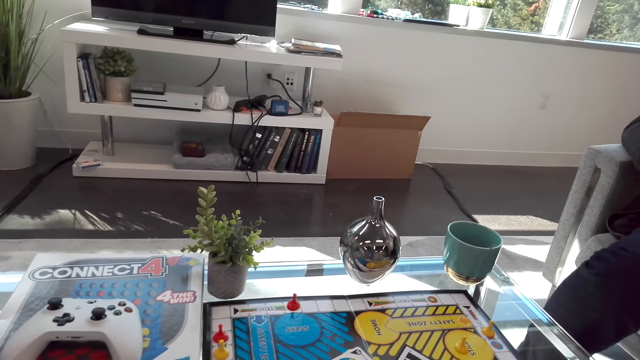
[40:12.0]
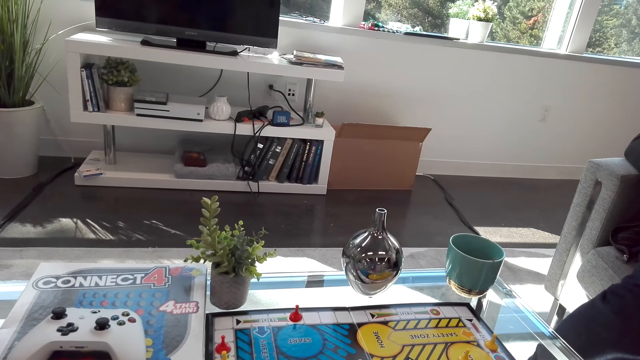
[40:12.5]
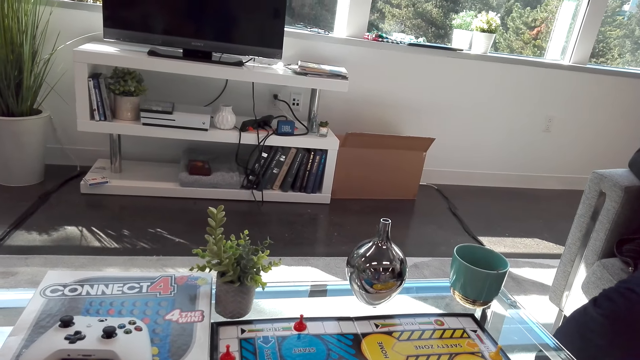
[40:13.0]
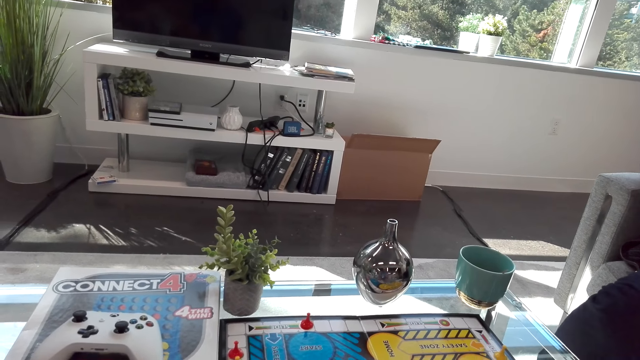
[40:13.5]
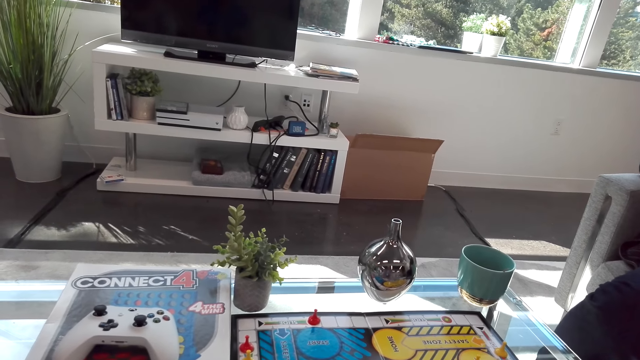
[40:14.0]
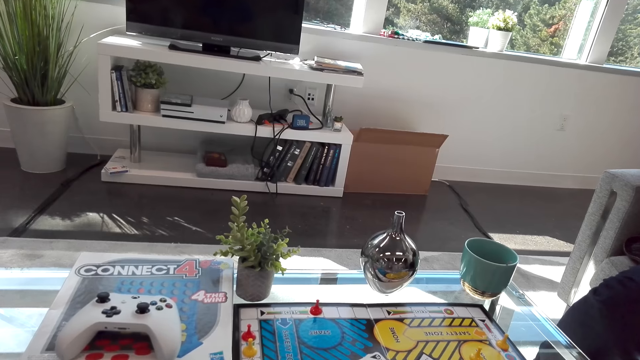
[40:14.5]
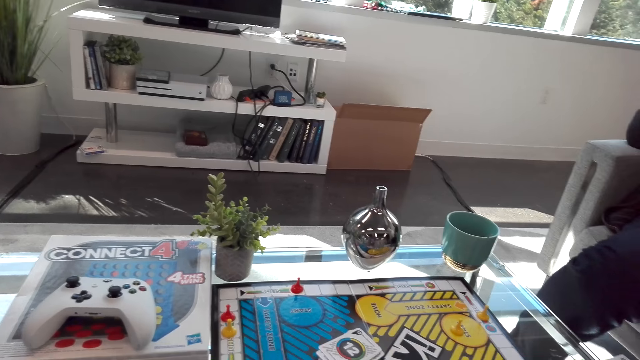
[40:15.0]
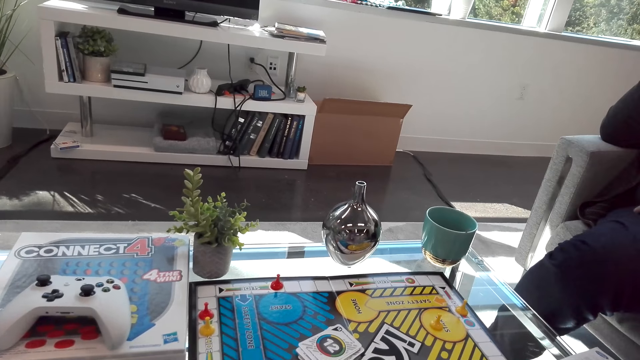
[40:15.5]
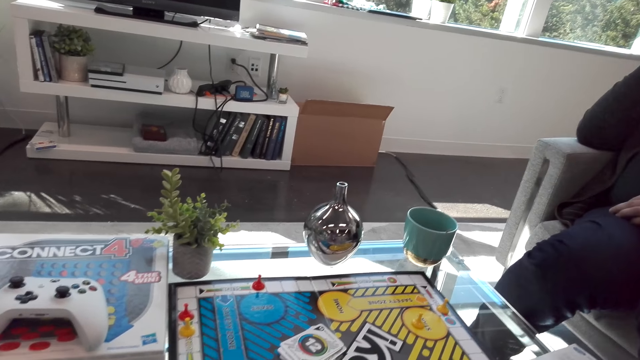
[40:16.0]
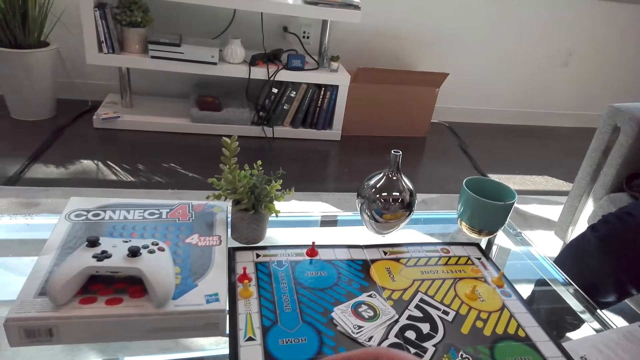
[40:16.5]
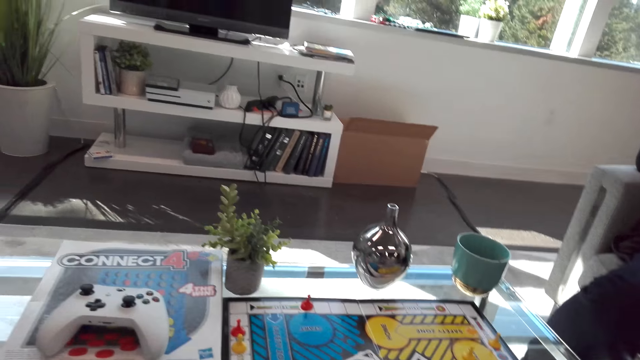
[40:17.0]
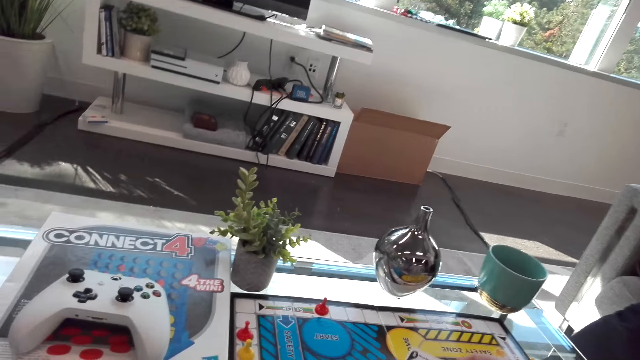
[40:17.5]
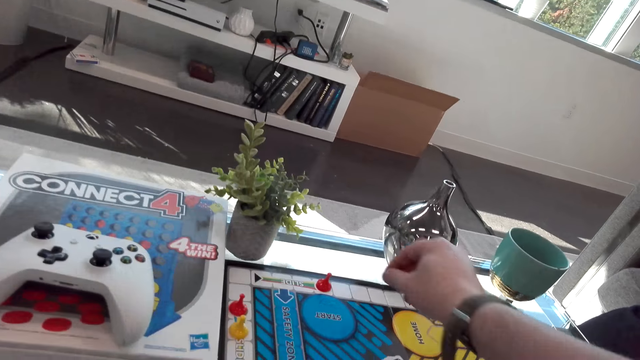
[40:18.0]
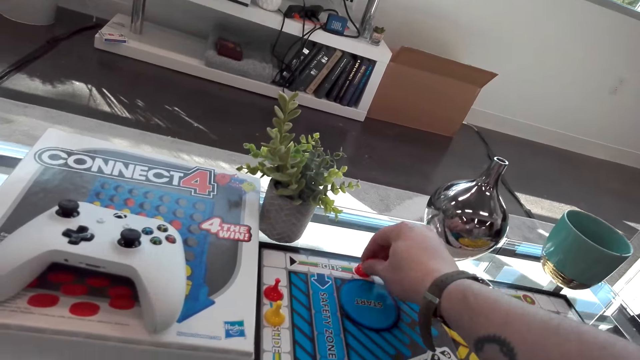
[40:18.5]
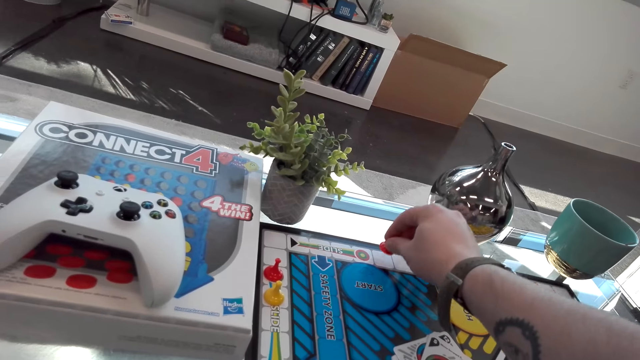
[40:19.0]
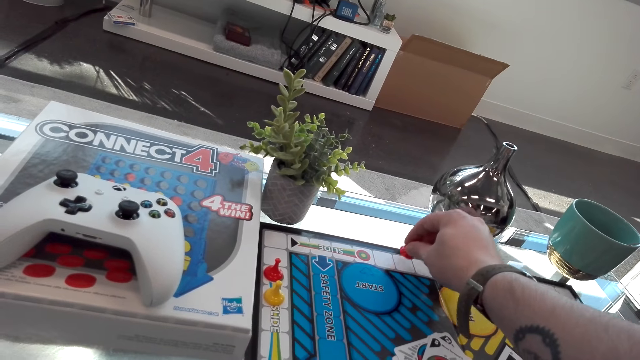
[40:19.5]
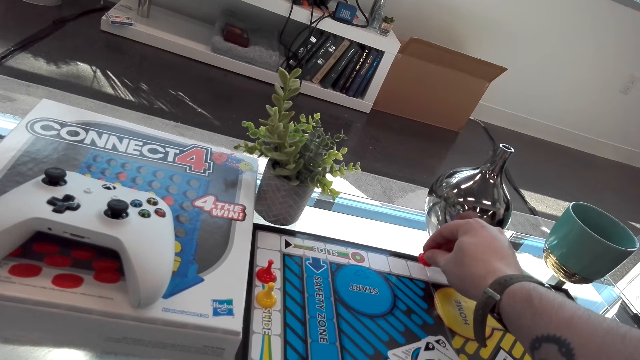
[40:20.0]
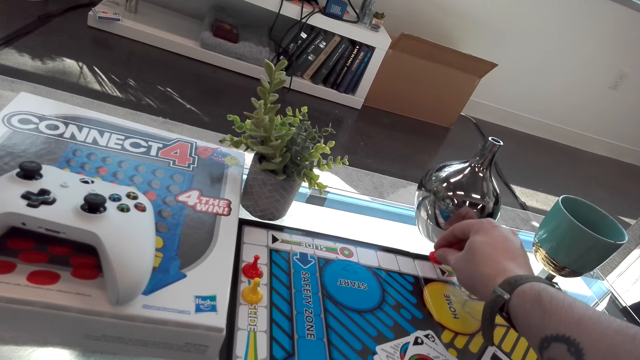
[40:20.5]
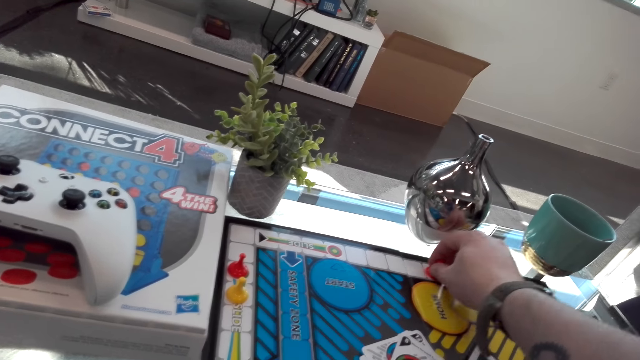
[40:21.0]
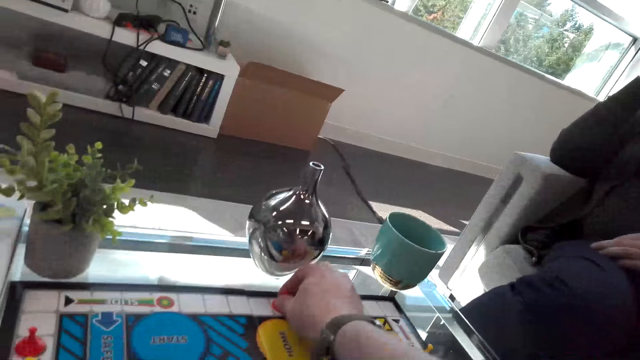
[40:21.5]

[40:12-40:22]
The camera wearer plays the sorry board game.

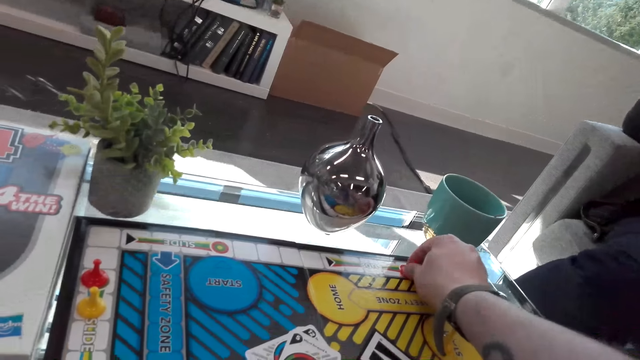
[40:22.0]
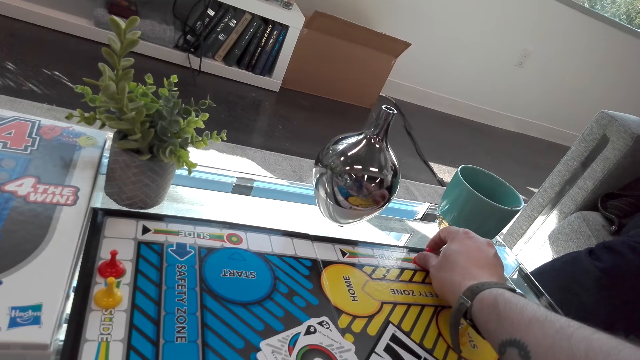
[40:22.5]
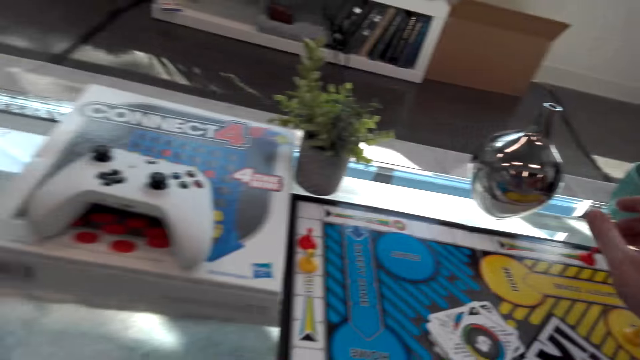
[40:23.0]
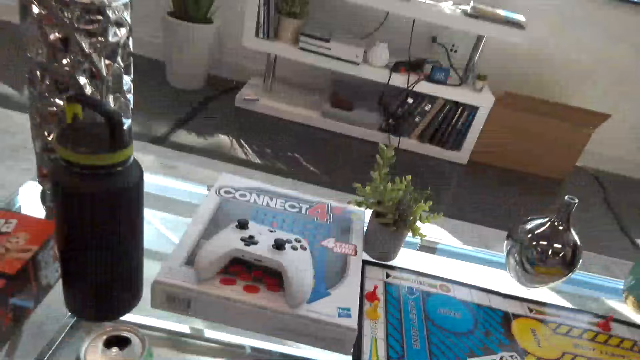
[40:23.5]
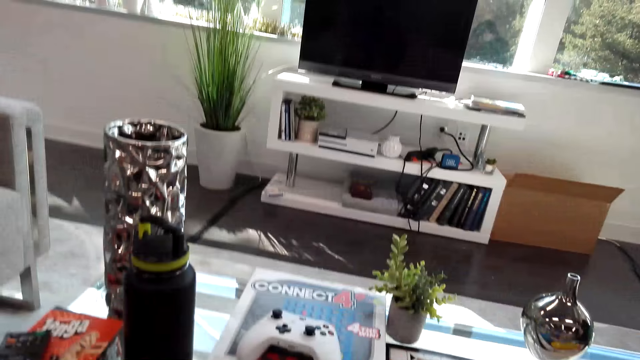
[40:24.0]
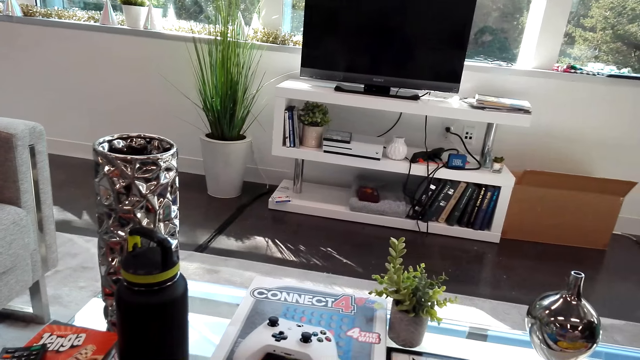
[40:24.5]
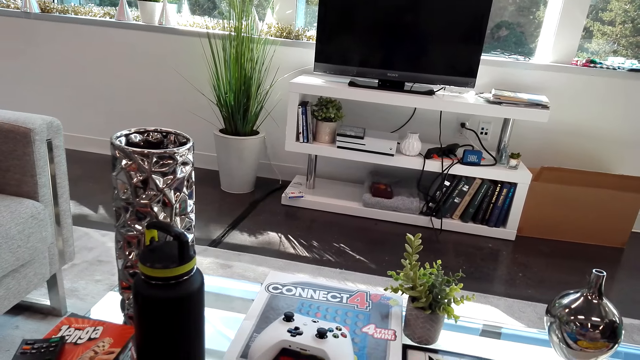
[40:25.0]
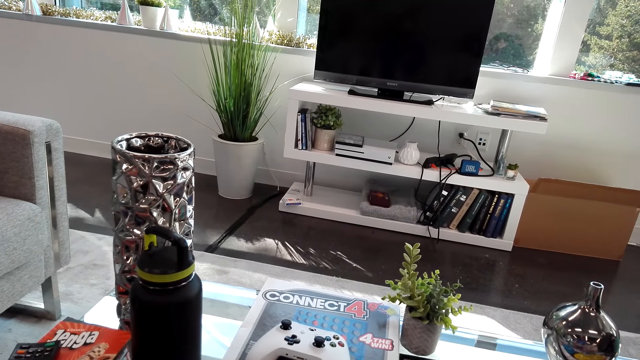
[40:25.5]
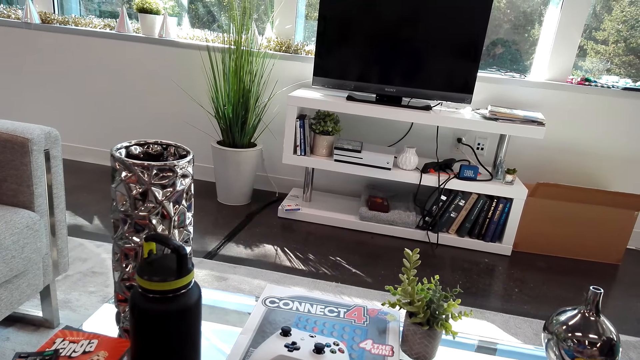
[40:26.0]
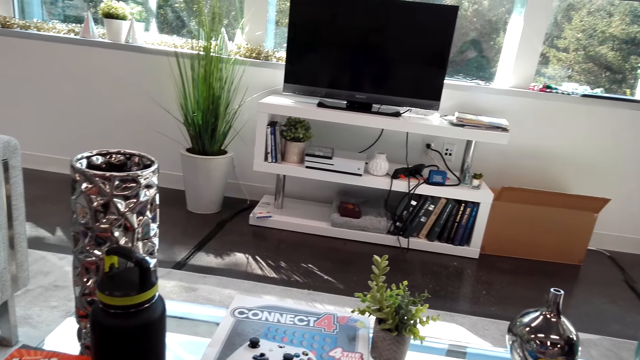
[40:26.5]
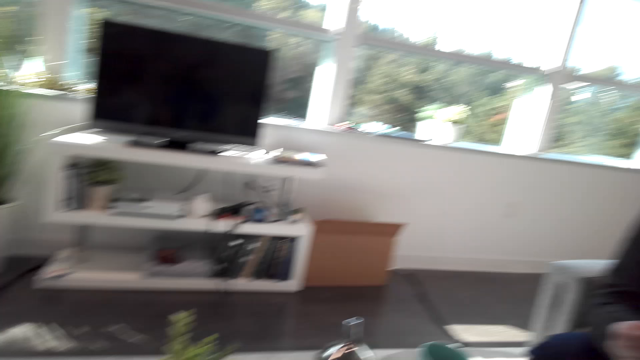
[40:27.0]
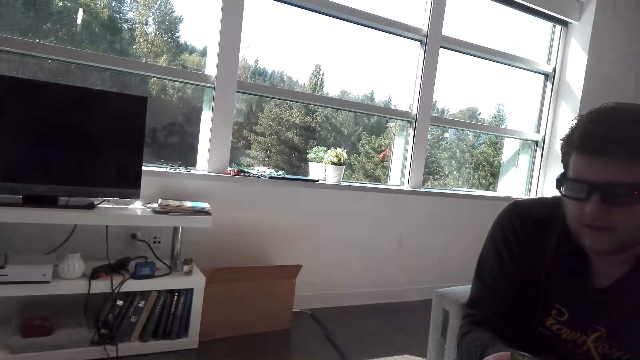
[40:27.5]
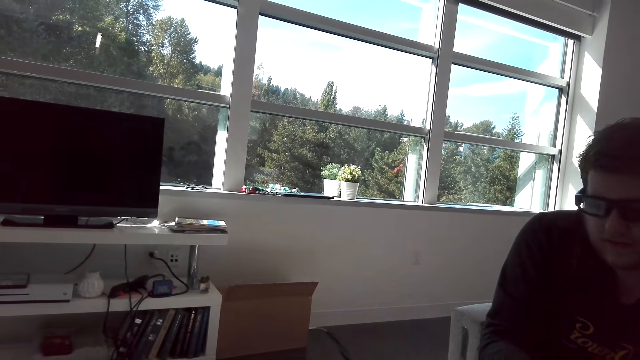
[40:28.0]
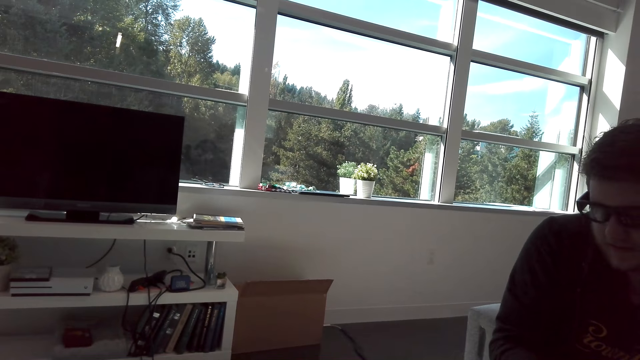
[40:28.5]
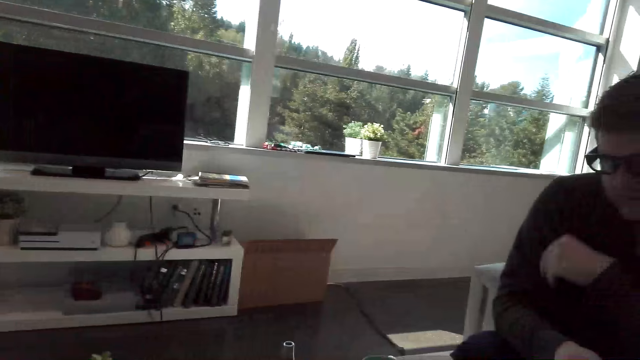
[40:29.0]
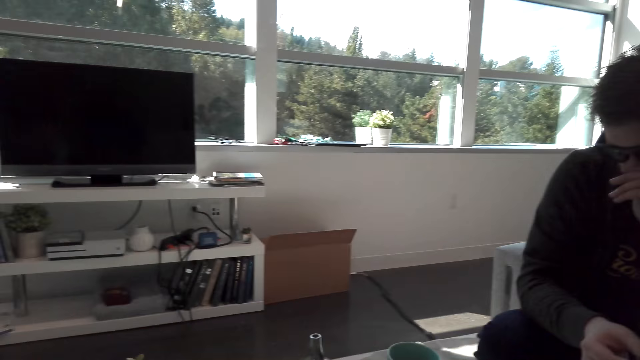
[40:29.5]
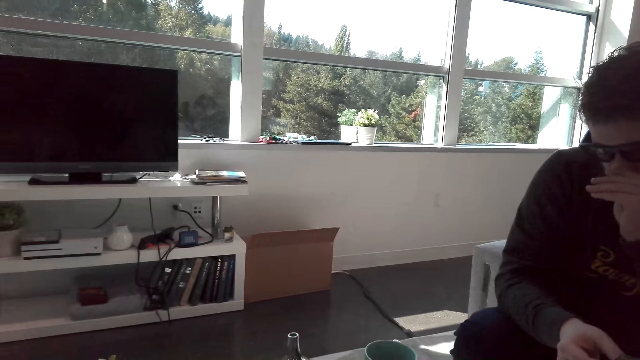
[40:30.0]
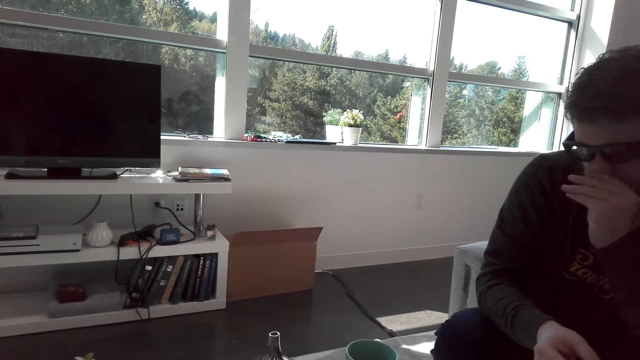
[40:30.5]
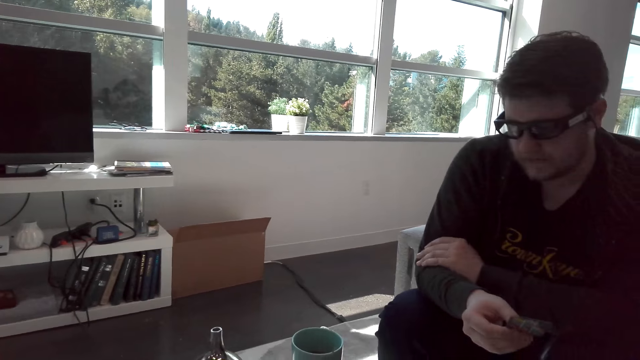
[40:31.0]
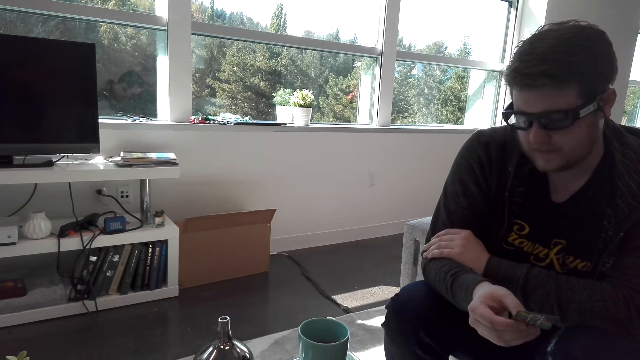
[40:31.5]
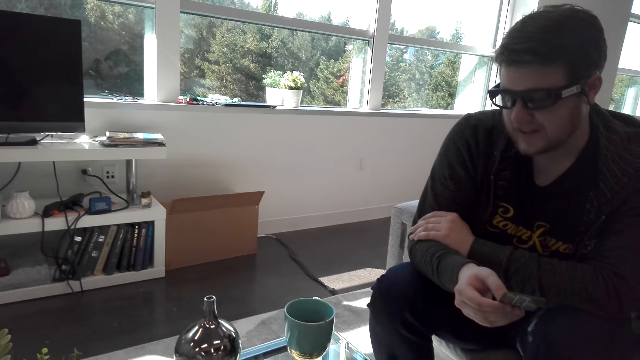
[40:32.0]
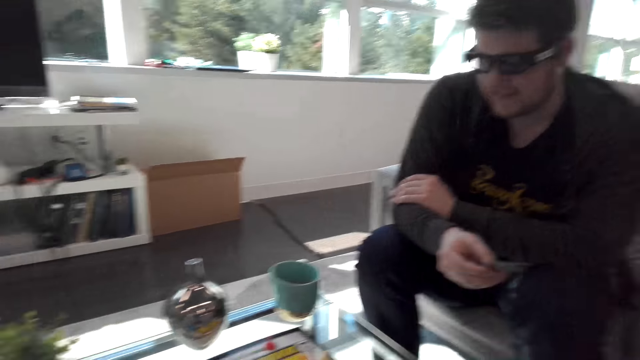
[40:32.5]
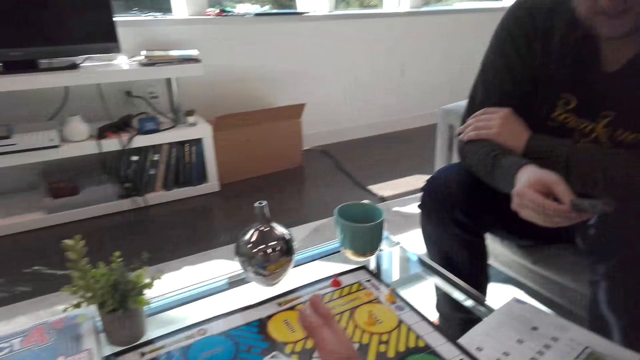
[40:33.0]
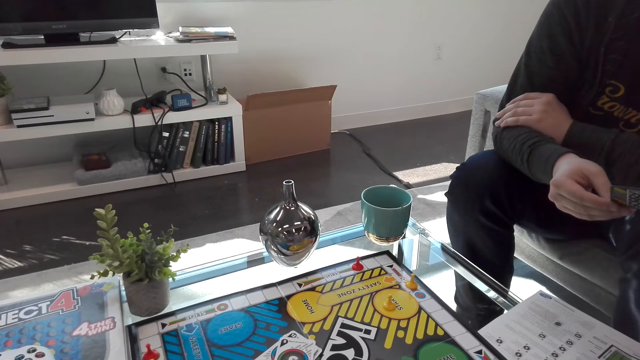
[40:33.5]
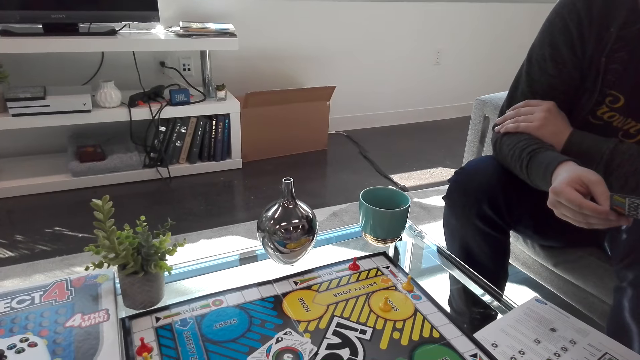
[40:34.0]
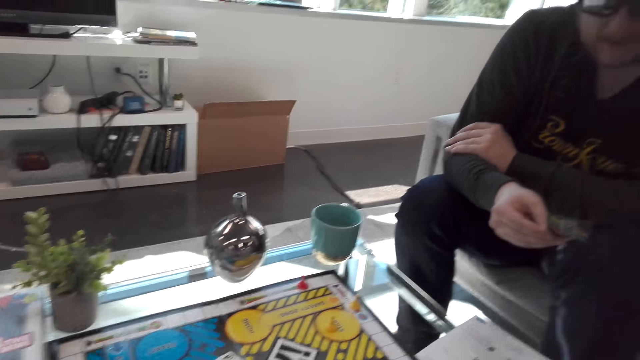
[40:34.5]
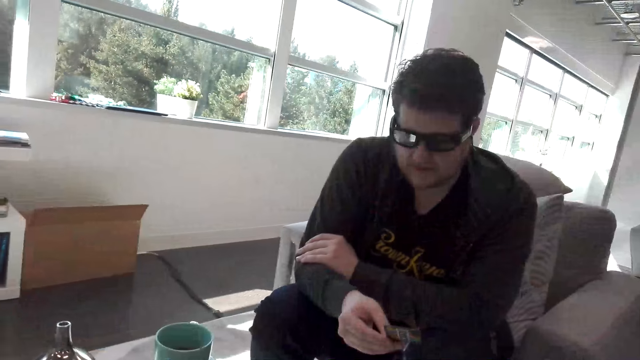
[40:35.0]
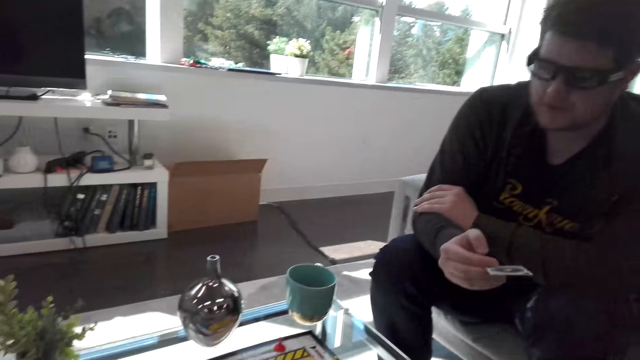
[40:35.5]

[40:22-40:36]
The camera wearer interacts with a man. They look at the man. The man touches the nose. The man holds the arm. The man holds a chase card.
